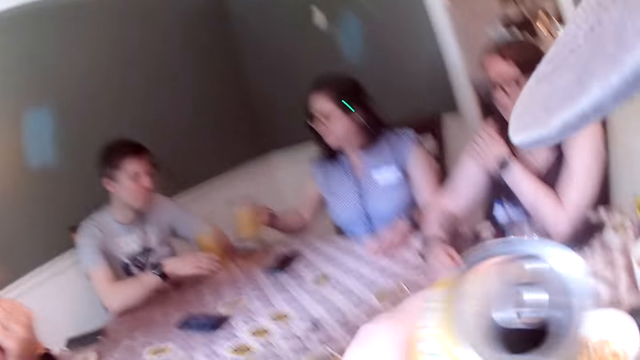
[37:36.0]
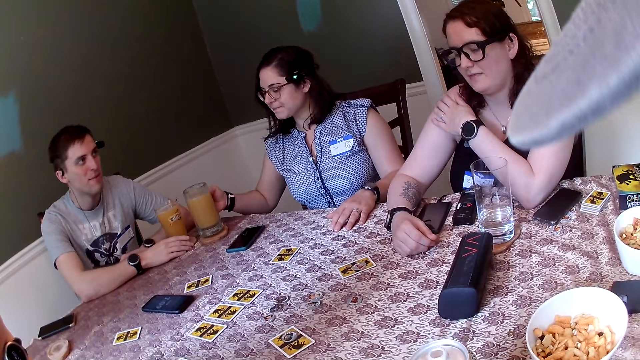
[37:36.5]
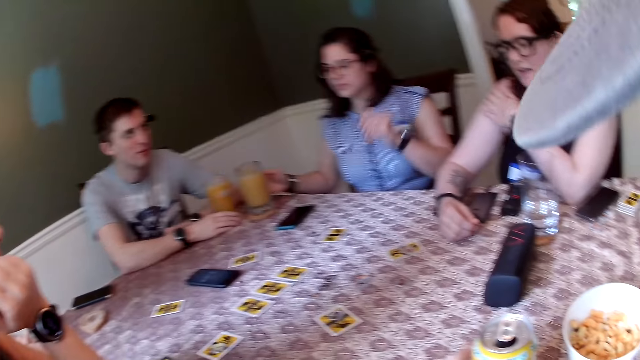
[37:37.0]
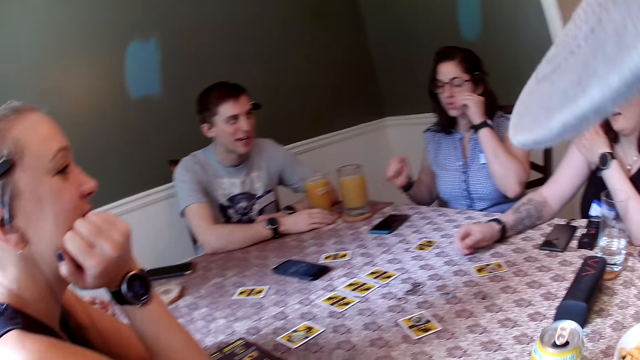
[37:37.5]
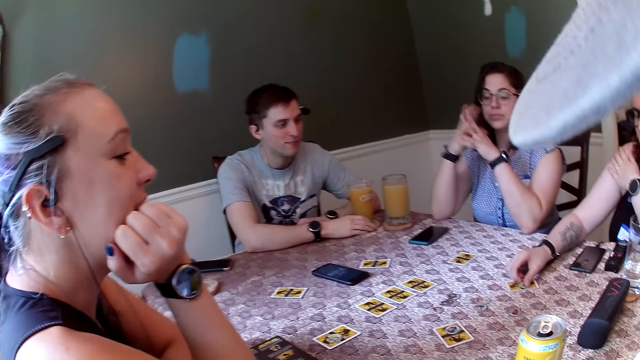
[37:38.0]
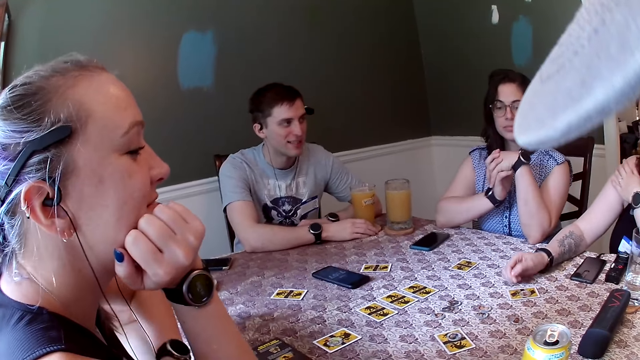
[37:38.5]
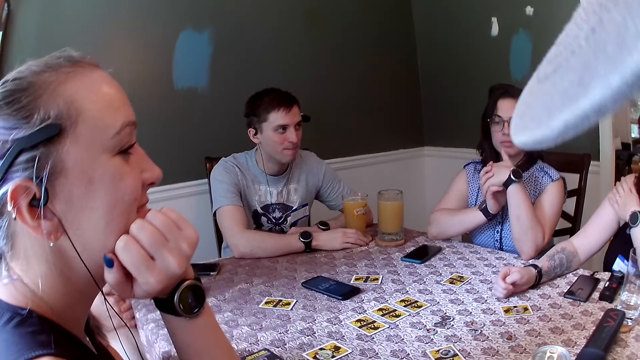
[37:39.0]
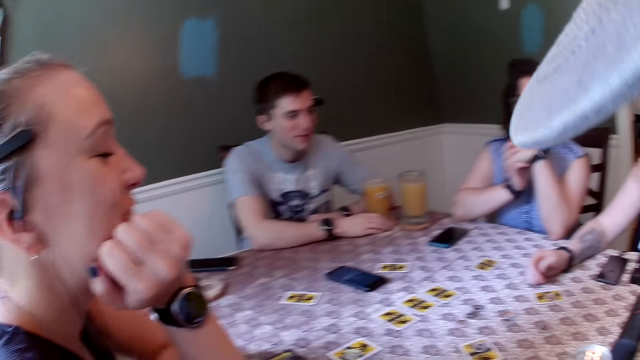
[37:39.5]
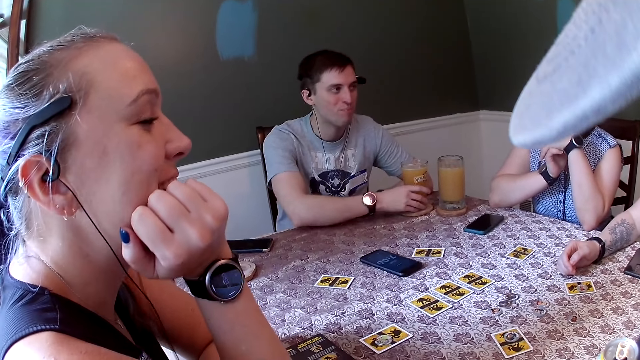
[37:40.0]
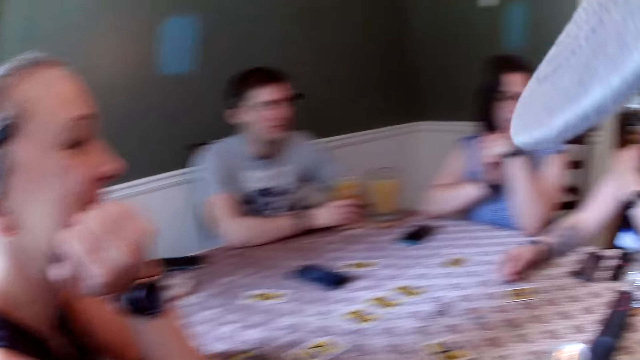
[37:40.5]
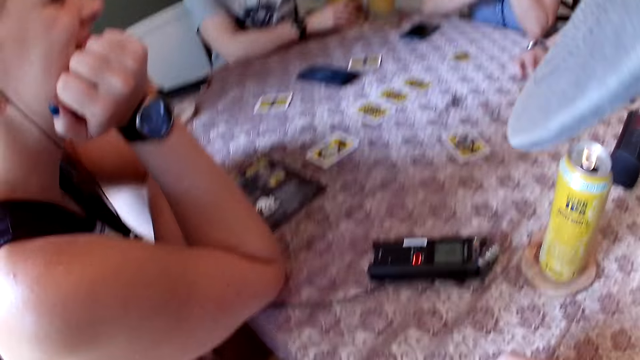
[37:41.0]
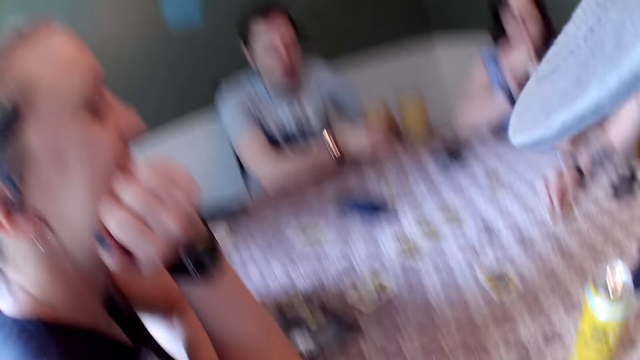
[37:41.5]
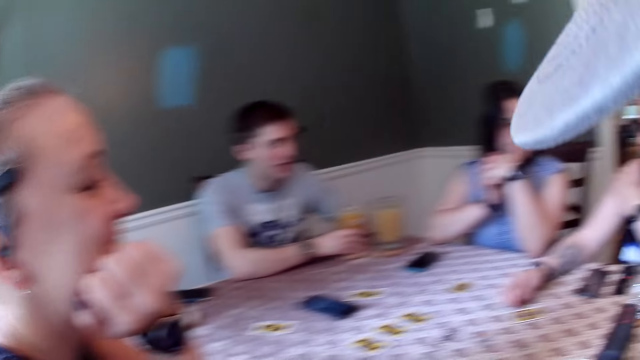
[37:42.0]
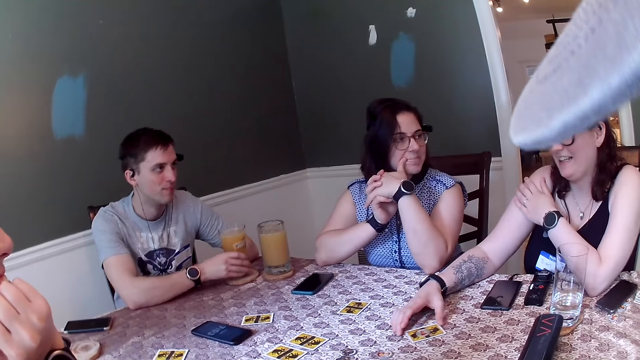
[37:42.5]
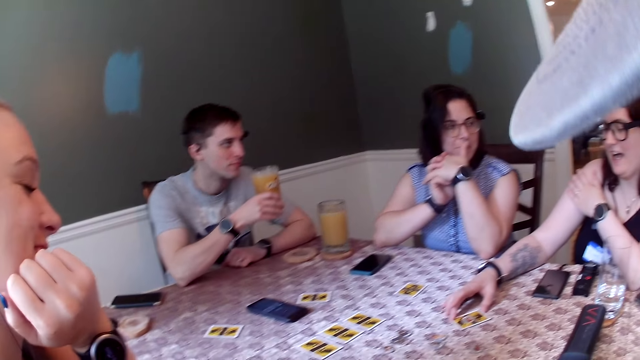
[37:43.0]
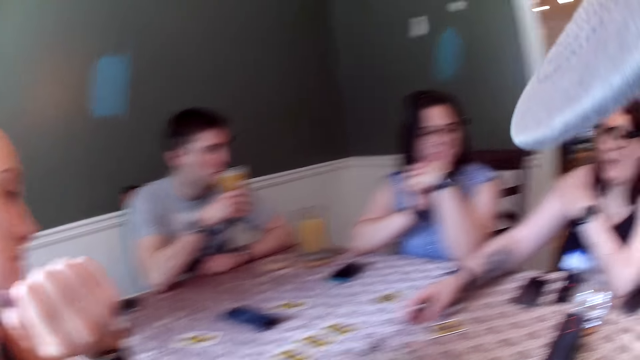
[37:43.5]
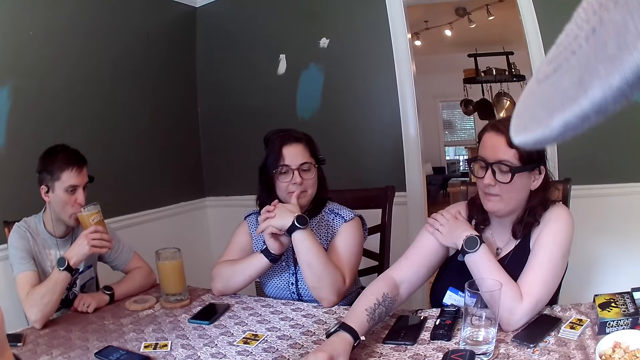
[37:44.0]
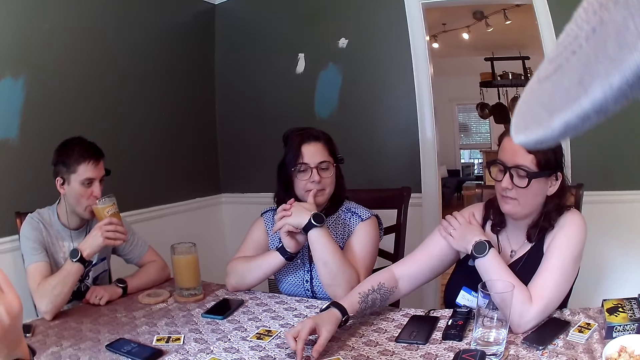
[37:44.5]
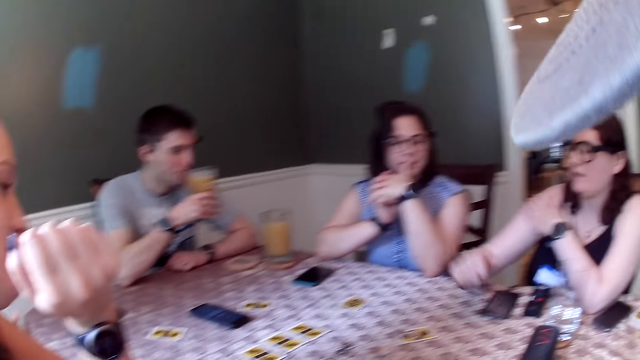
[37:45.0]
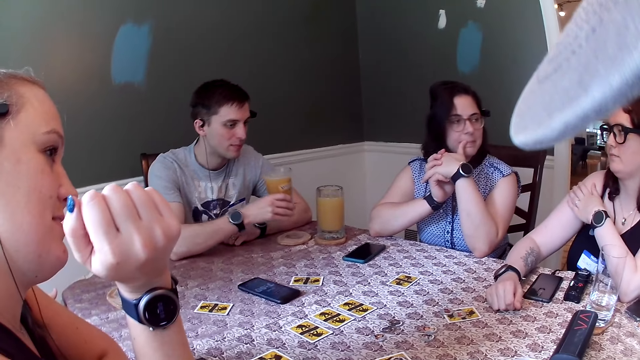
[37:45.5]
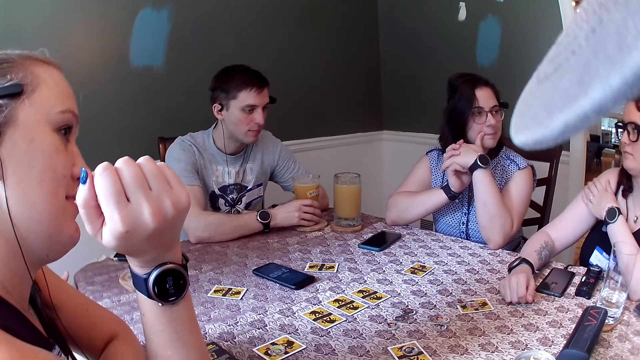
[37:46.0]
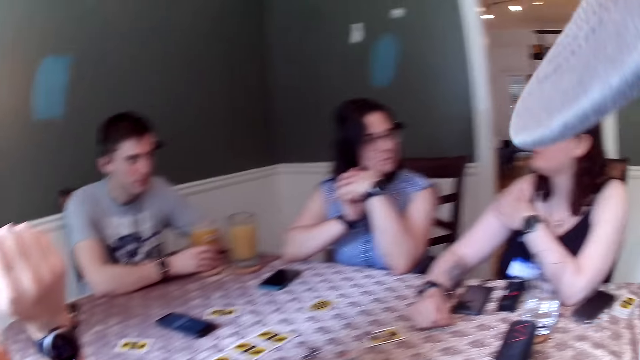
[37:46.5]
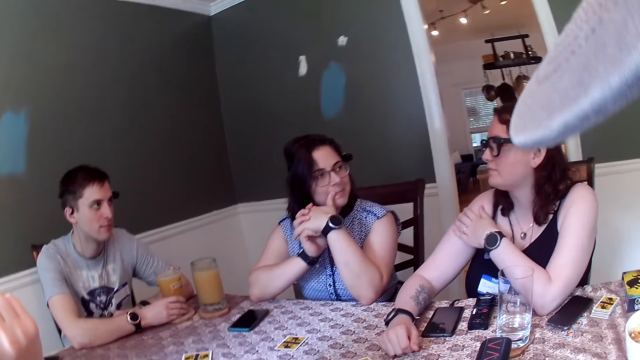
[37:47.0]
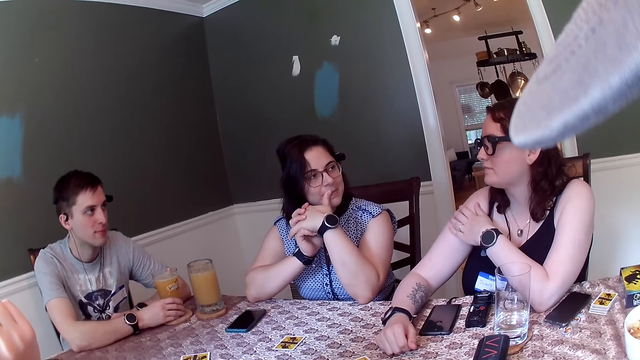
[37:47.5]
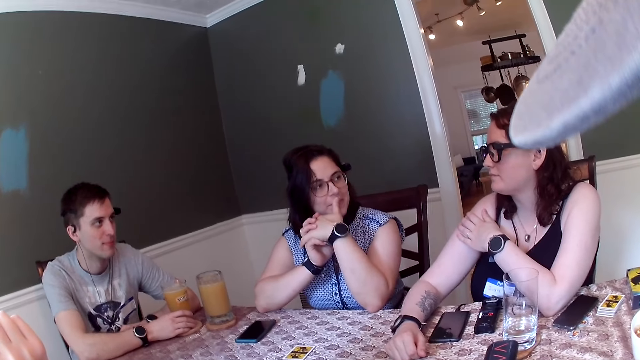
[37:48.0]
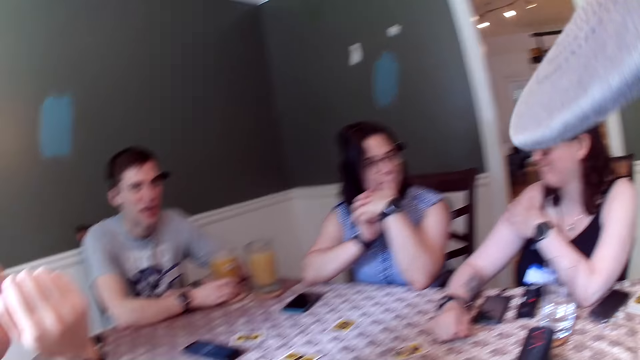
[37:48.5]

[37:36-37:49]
The woman drops the glass of juice on the dining table with her right hand. A man touches the glass of juice with his right hand. The camera wearer drops the can drink on the dining table with his left hand. The man talks to the group of people. The woman puts her two hands together. The man dialogues with another woman. A third woman touches a card on the table with her right hand. A fourth woman talks to the third woman. Another woman dialogues with the second woman. The camera wearer looks around. The third woman touches the card on the table with her right hand. The man picks up the glass of juice from the dining table with his right hand. The third woman talks to the group of people. The man drinks from the glass of juice with his right hand. The second woman arranges a pawn. The third woman drops a coin on the dining table with her right hand and drops her right hand on the dining table. The camera wearer looks around. The man drops the glass of juice on the dining table with his right hand. The camera wearer looks around.

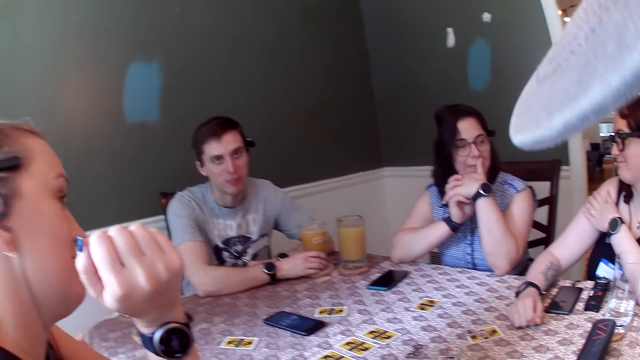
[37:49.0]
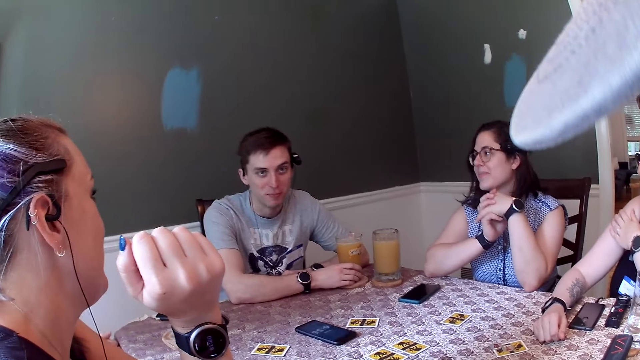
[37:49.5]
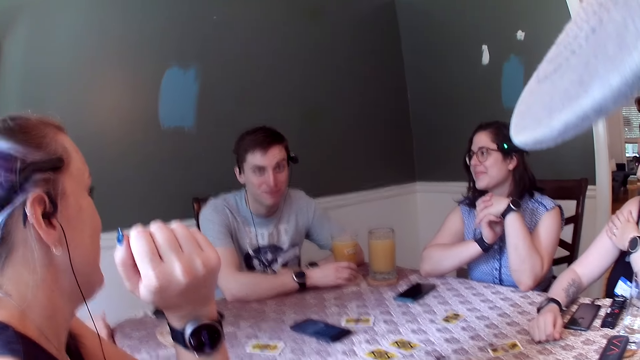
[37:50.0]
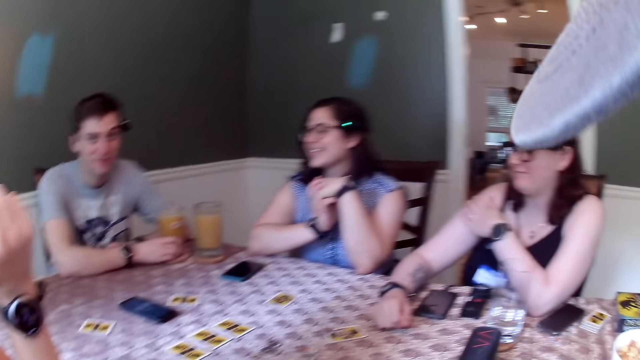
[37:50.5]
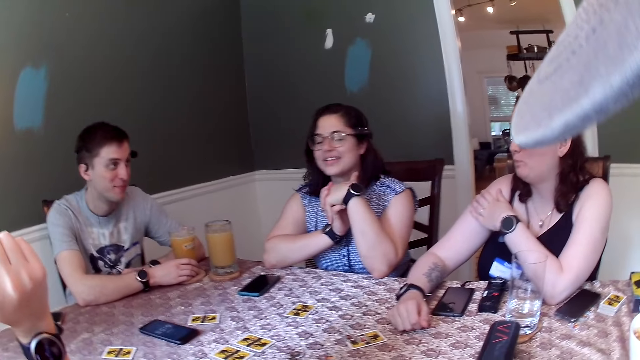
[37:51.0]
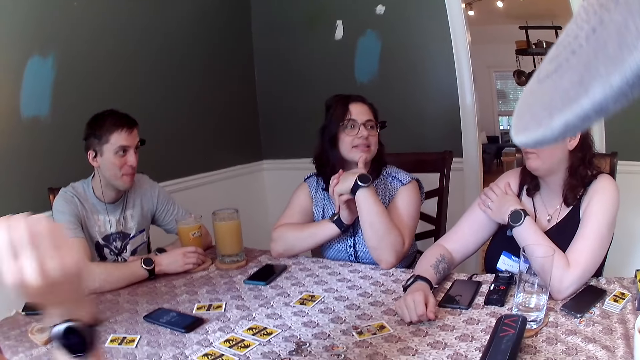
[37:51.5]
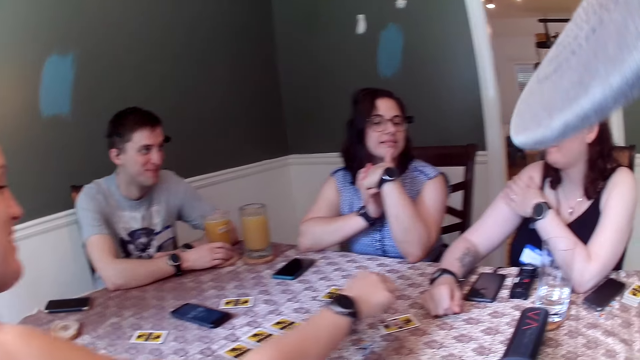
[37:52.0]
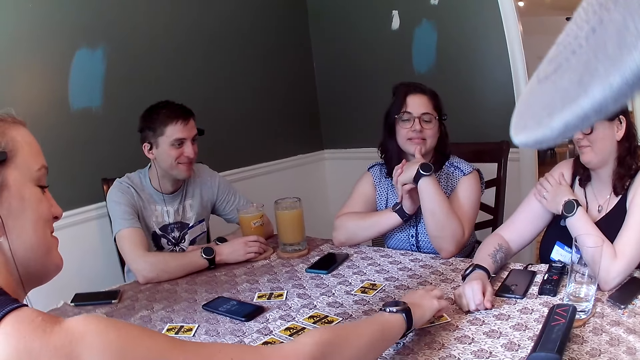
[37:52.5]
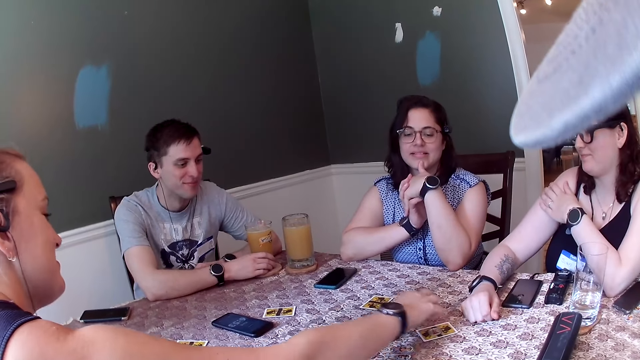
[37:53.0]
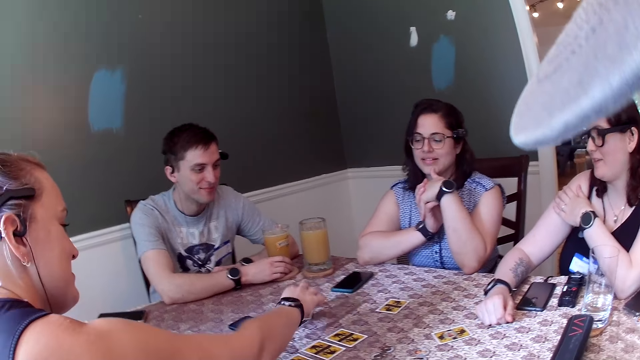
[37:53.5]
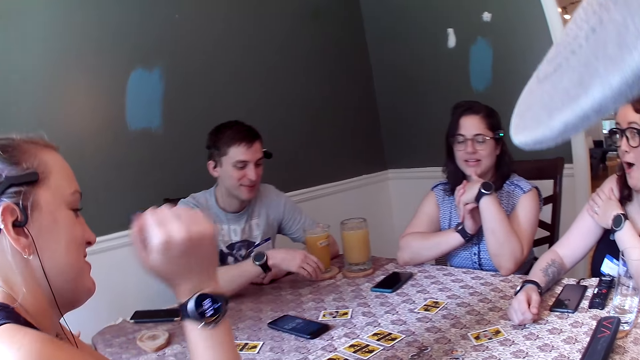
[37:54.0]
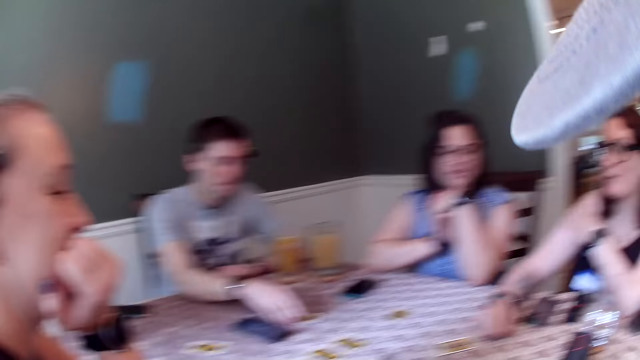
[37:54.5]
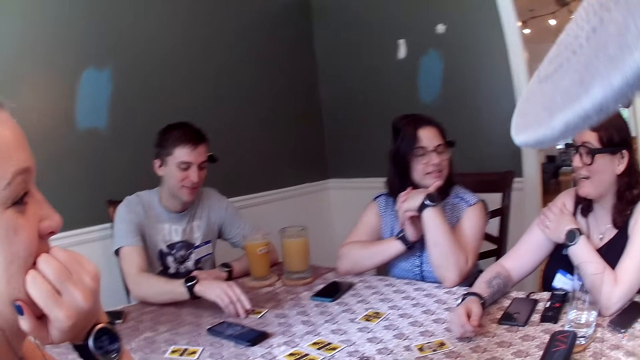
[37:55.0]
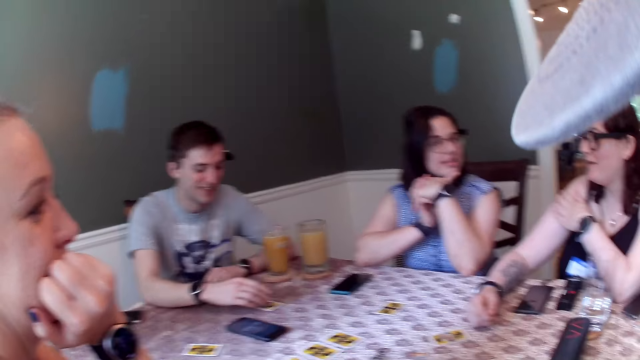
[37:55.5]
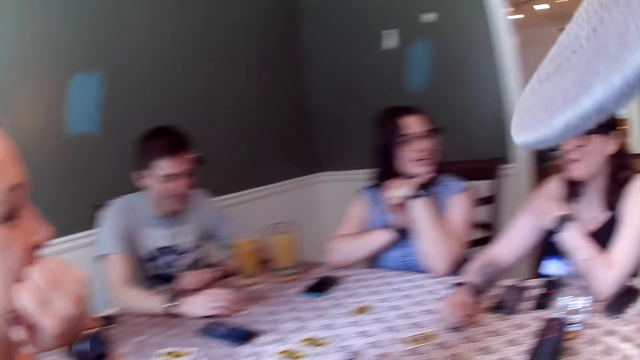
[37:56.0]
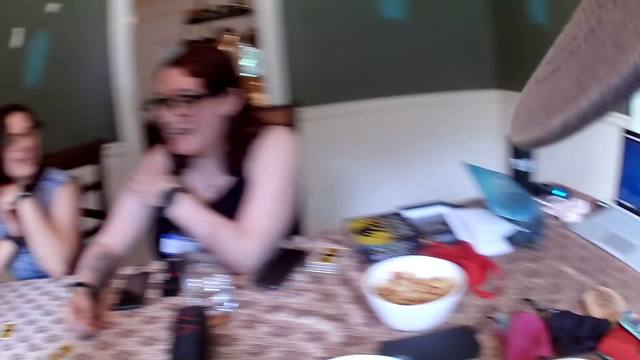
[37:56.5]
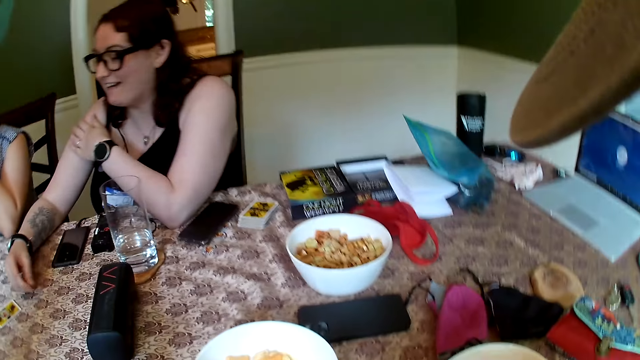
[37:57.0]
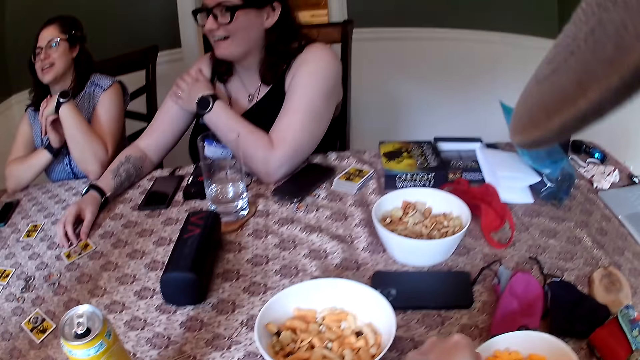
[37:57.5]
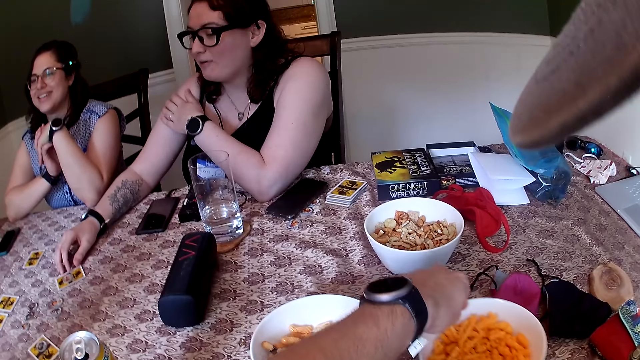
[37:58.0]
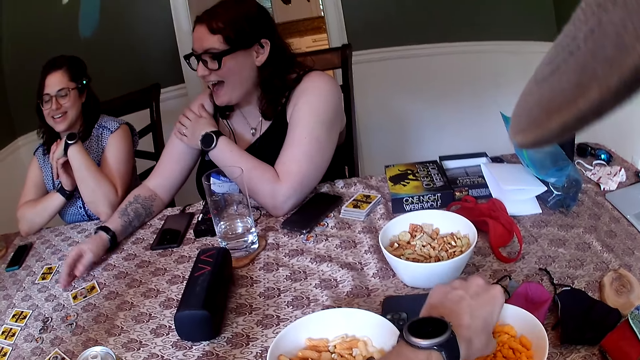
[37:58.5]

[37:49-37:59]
A man dialogues with the camera wearer. The camera wearer looks around. A woman dialogues with another woman. The first woman picks a coin from the dining table with her right hand. She drops the coin on the dining table with her right hand. The other woman converses with the first woman. Another man picks a card from the dining table with his right hand. The camera wearer looks around. The other woman moves a card on the dining table with her right hand. The camera wearer moves a bowl of carrots on the dining table with his left hand. The other woman dialogues with the first woman.
